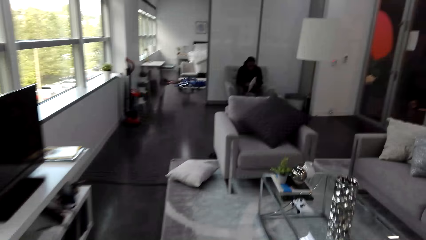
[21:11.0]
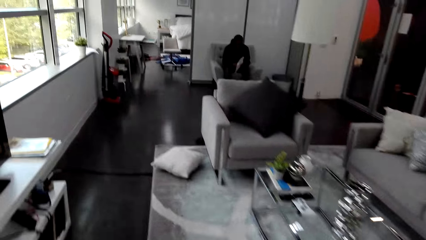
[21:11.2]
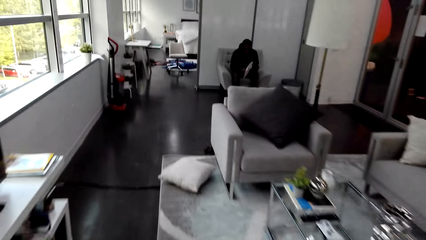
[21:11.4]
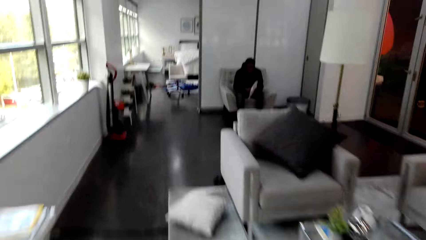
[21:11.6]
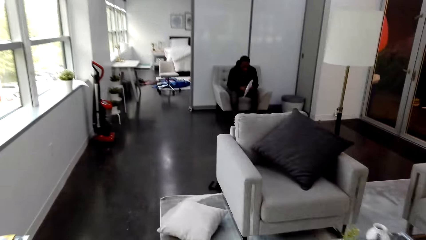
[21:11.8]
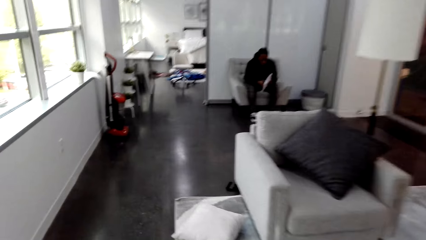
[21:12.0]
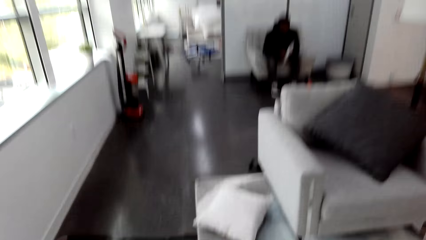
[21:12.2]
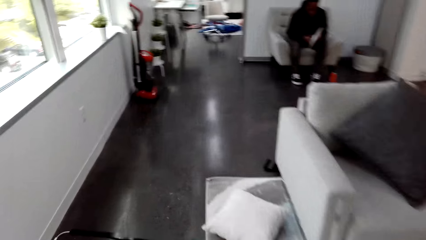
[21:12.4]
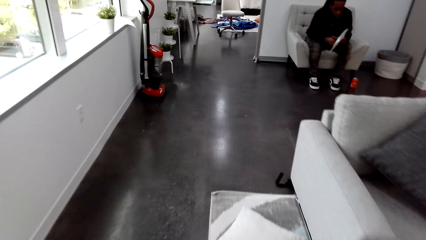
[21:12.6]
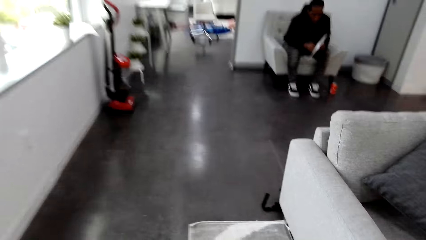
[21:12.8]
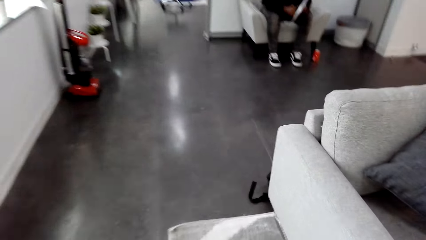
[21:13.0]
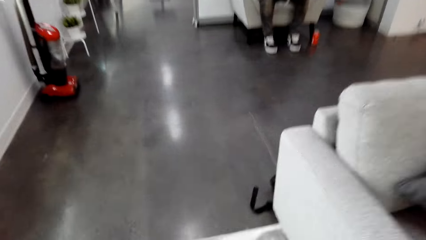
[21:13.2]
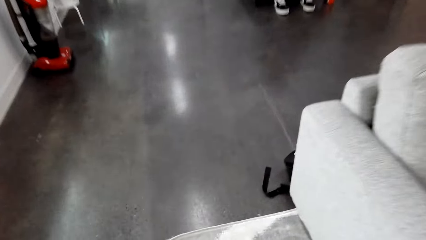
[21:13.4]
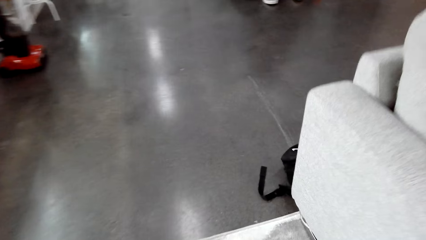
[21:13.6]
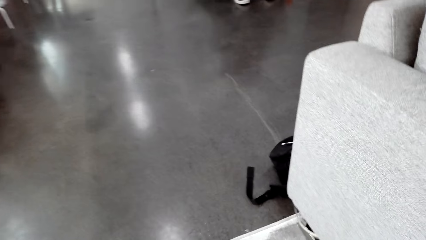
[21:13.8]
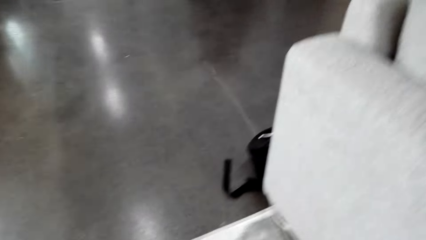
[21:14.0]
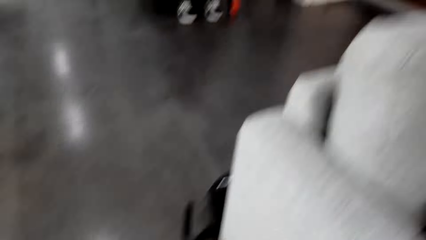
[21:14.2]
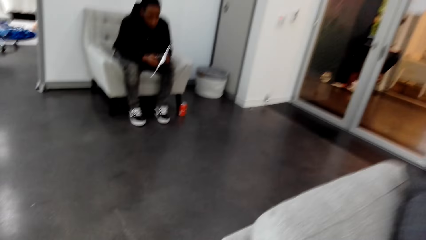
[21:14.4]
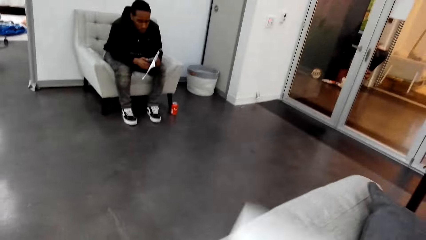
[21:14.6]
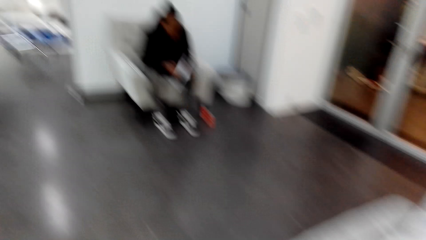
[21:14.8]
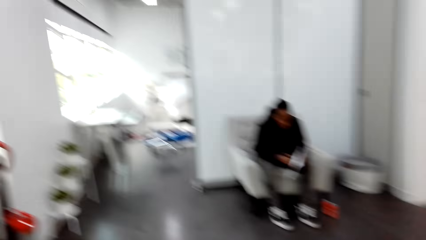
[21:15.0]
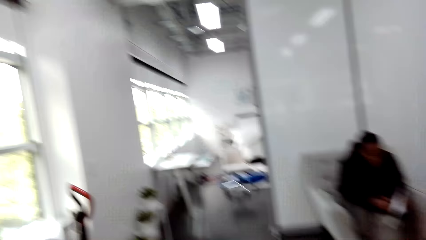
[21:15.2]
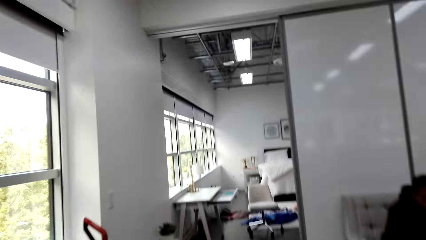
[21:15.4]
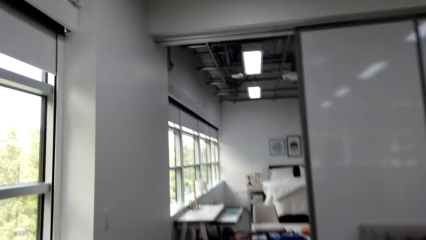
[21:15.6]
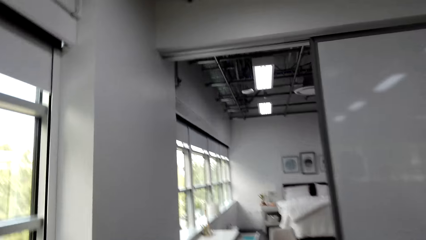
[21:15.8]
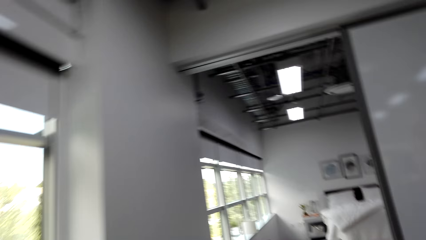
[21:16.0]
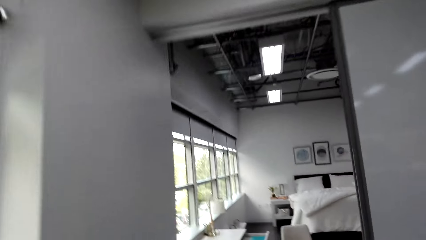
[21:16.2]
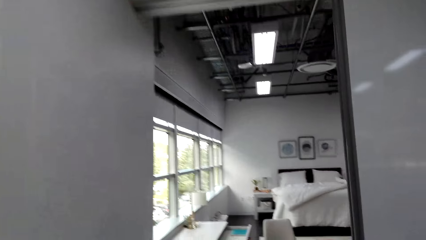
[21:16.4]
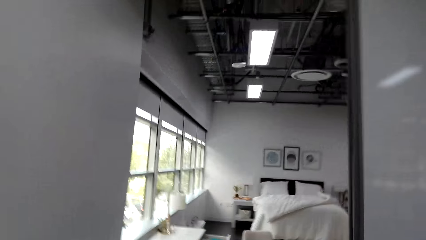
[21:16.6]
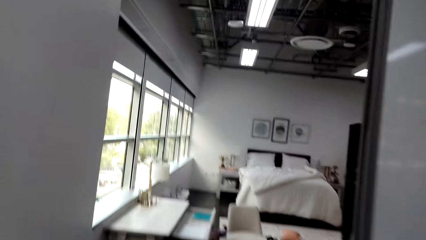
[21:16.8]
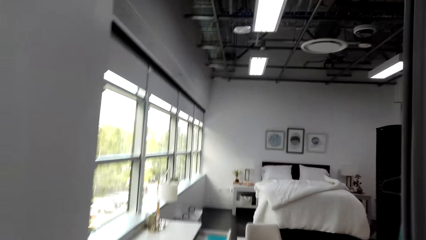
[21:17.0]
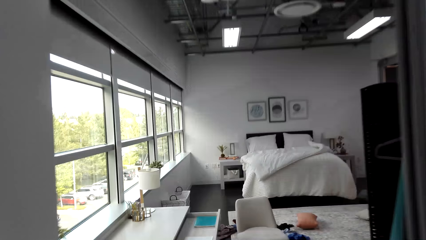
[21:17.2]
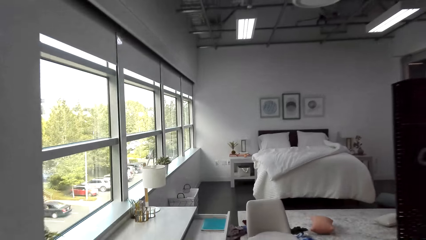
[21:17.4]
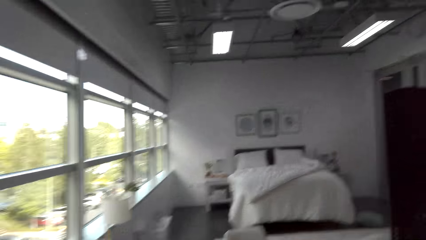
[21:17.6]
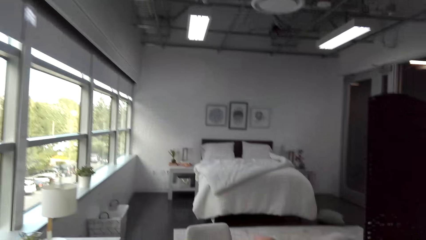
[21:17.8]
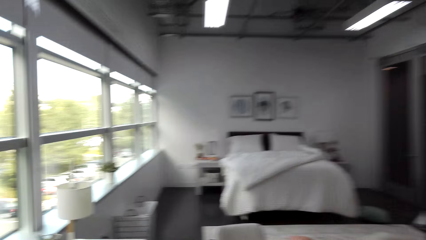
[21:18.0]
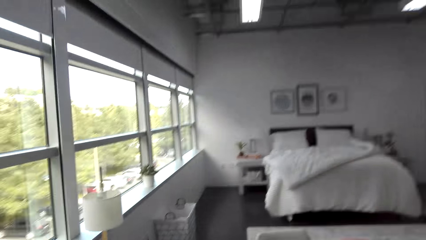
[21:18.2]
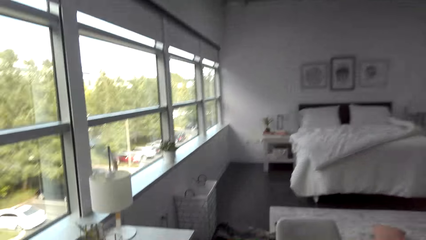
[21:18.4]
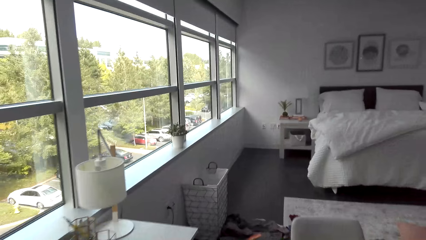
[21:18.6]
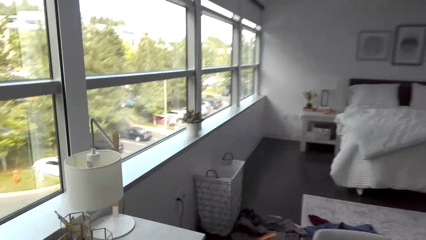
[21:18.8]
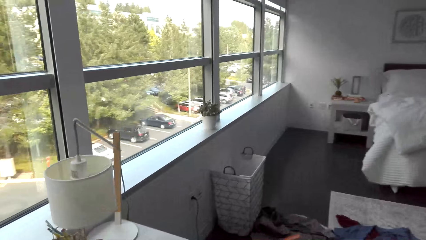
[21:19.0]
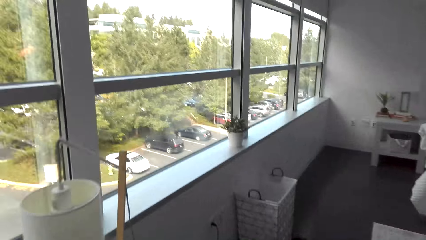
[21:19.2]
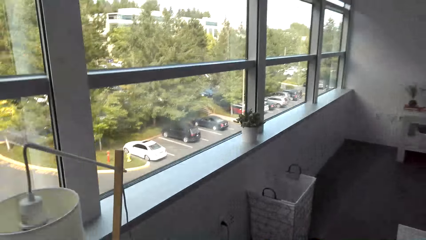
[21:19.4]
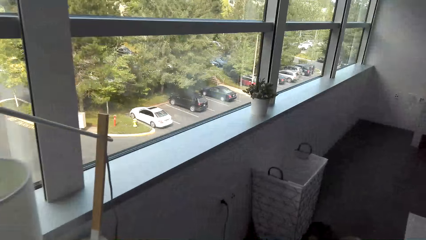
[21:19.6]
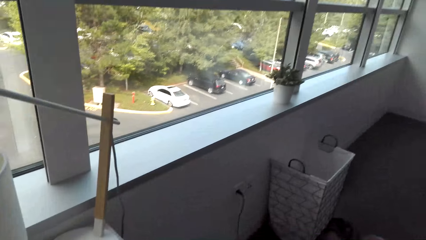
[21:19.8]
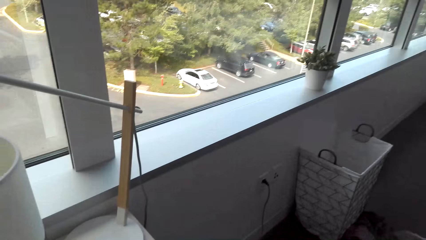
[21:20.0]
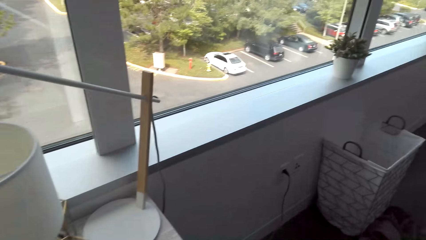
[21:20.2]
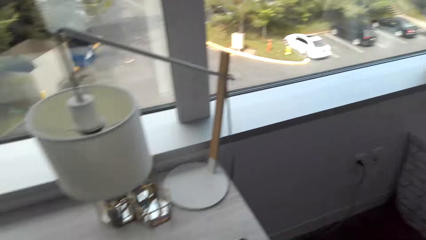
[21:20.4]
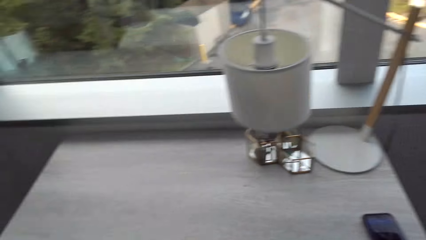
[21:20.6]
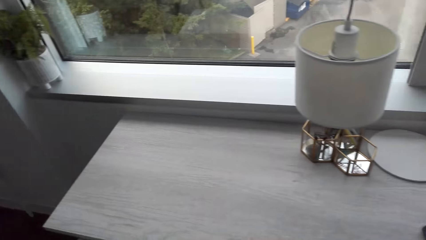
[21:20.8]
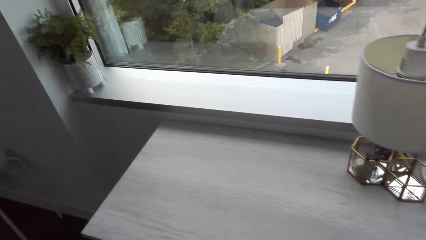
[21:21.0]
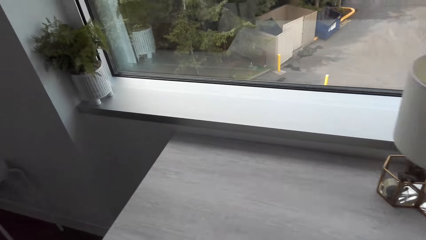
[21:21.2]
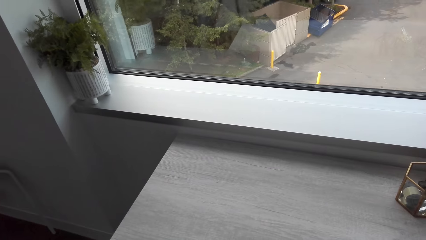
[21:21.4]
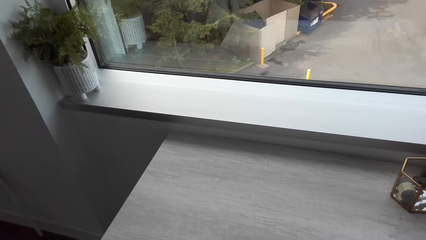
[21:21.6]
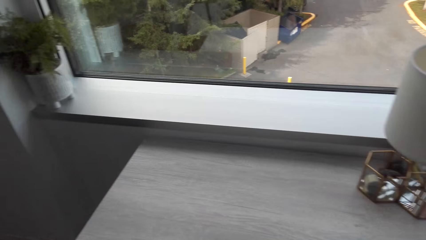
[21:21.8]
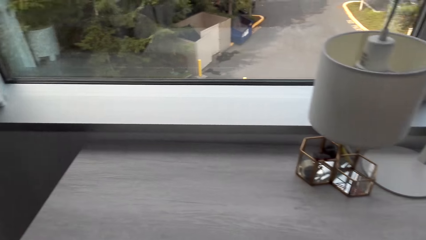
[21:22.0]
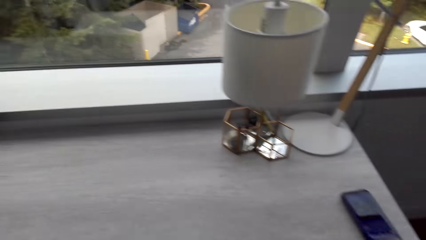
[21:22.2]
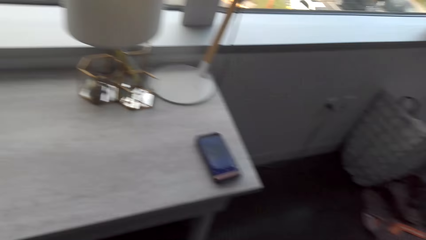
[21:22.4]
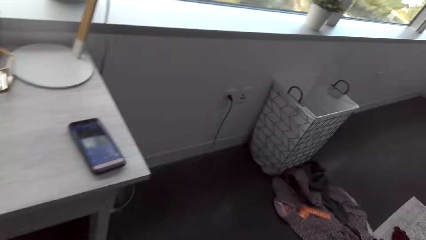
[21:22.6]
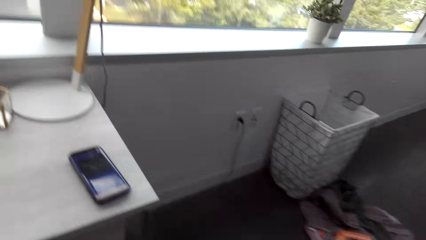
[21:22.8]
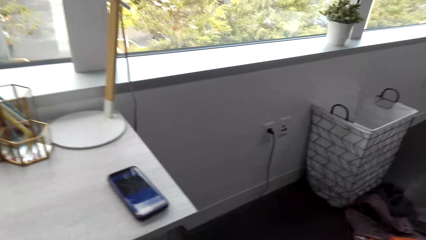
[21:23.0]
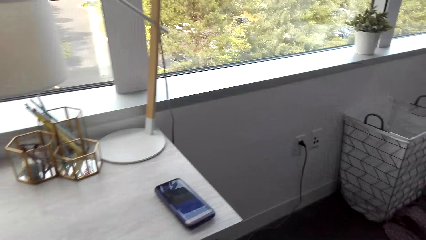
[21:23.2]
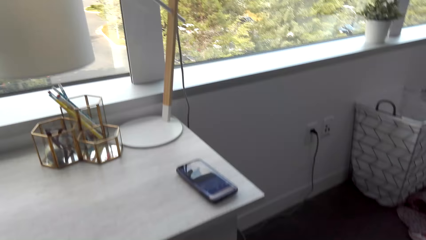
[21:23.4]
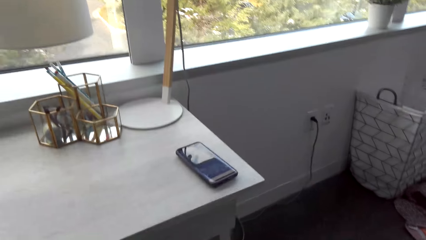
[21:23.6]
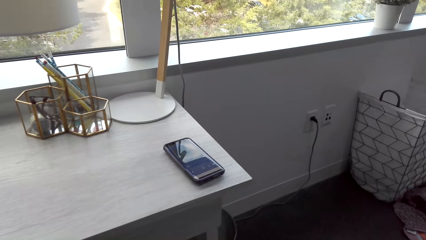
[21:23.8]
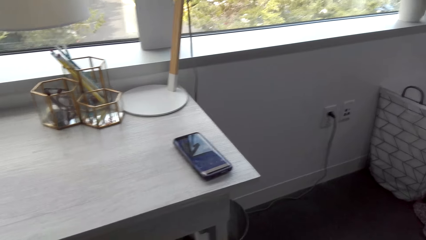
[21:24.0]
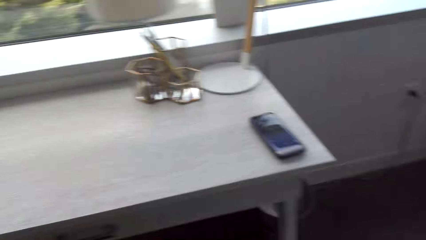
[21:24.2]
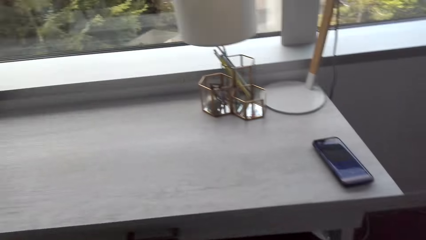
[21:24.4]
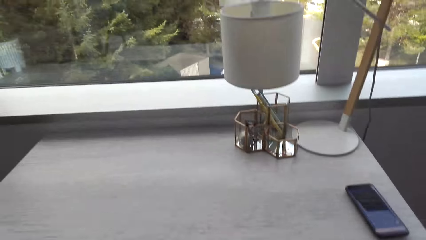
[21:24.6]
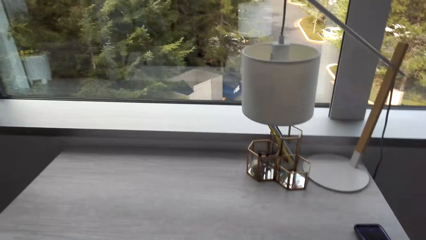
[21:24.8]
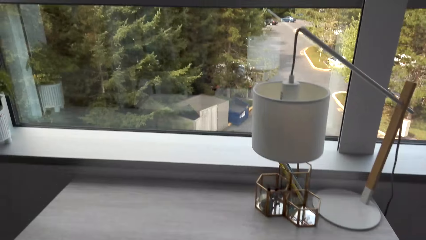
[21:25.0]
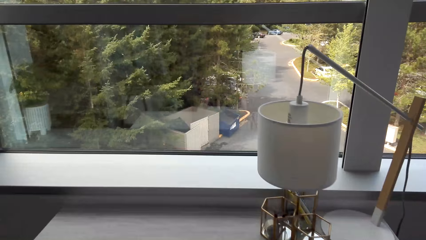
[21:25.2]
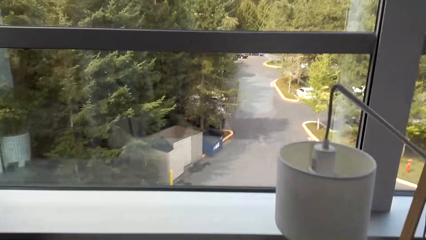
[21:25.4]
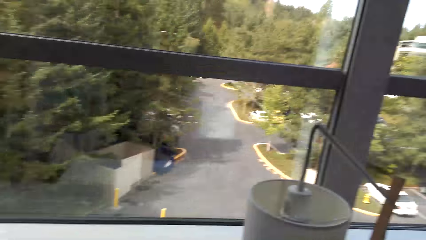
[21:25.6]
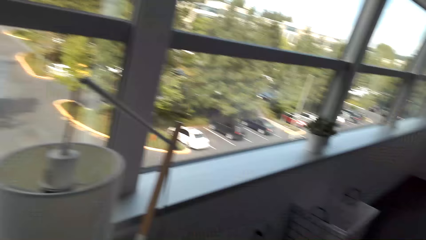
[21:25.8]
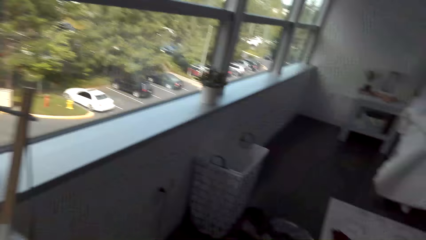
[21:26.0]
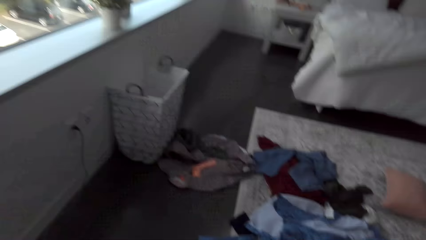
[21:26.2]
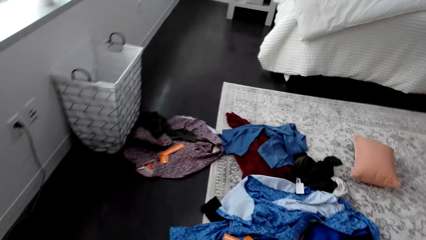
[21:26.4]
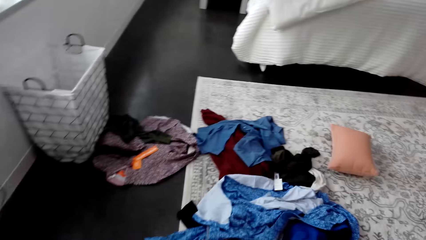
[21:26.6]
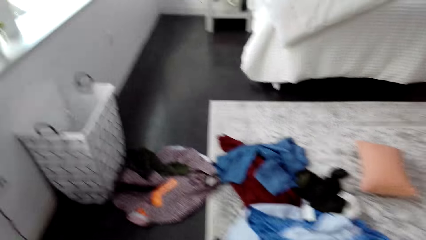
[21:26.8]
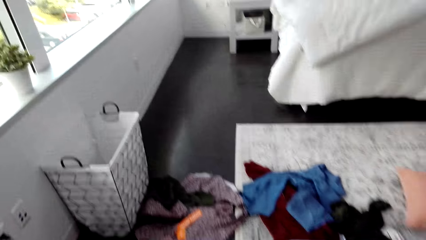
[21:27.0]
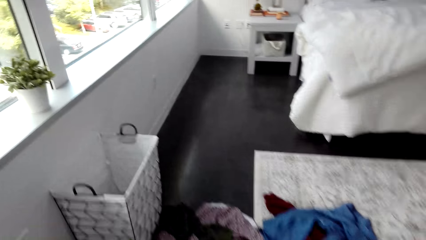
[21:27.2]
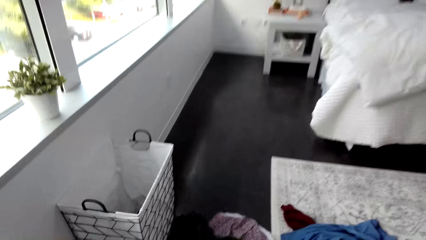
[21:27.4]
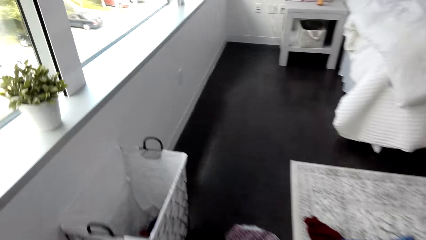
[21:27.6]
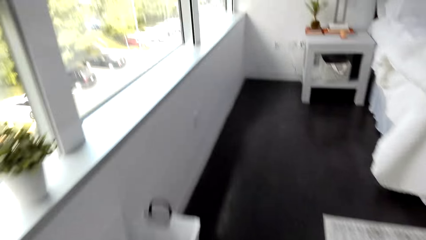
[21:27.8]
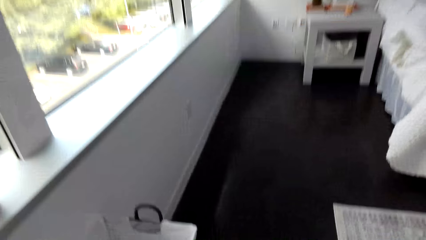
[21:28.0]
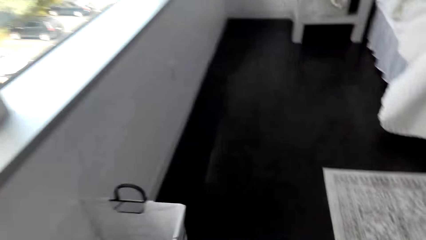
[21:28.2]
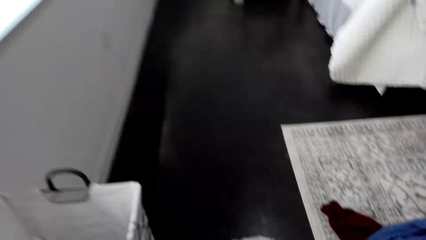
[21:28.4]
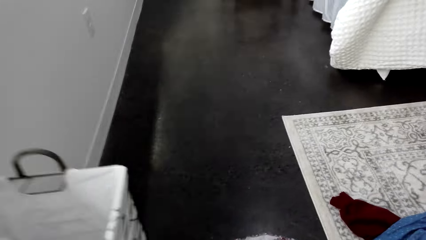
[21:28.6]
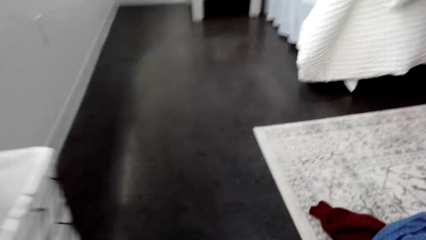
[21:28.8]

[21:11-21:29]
The camera wearer grabs a throw pillow. They put the pillow on the armchair. They walk to the bedroom. They enter the bedroom. They look around. They do something next to the desk. They bend down.
